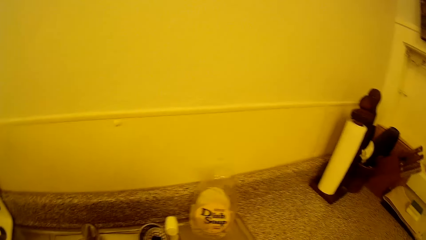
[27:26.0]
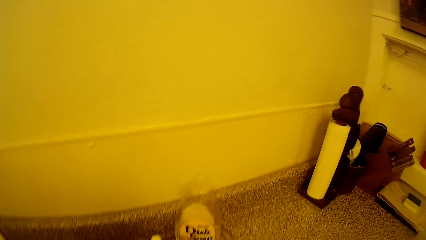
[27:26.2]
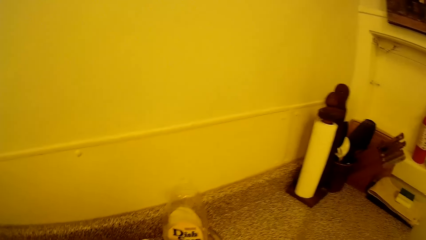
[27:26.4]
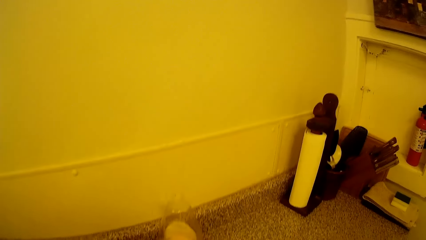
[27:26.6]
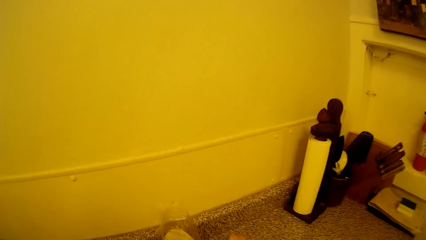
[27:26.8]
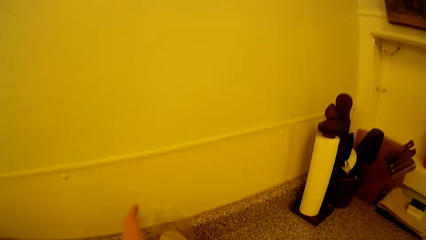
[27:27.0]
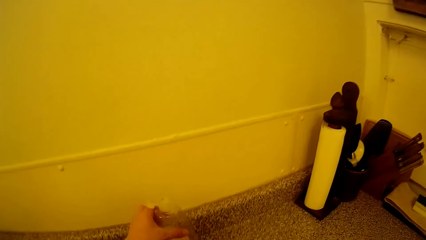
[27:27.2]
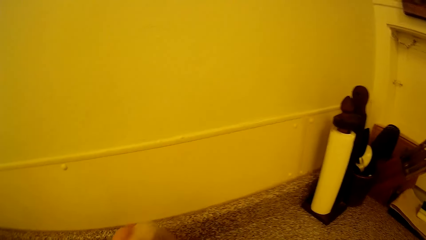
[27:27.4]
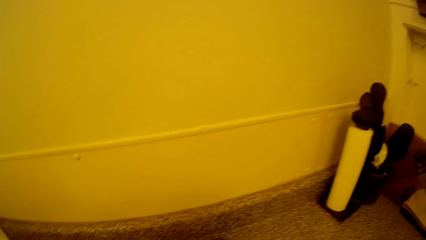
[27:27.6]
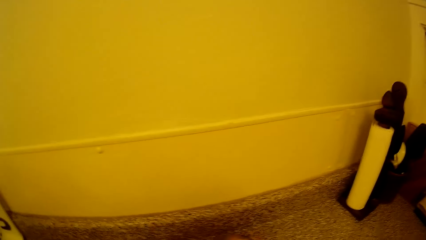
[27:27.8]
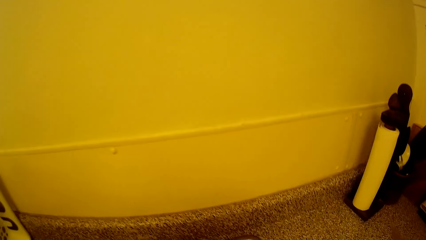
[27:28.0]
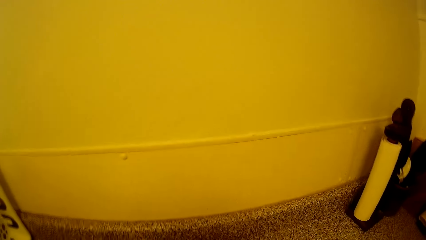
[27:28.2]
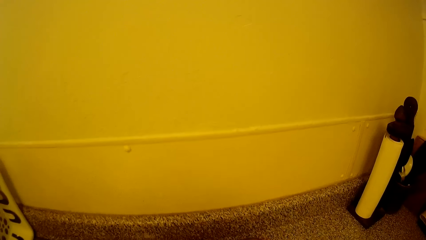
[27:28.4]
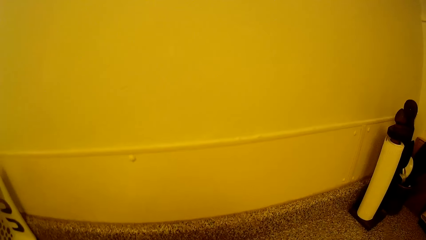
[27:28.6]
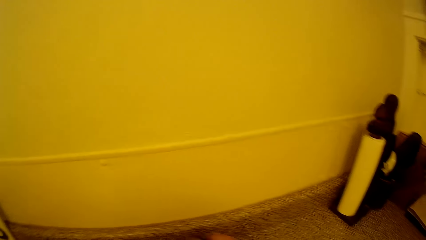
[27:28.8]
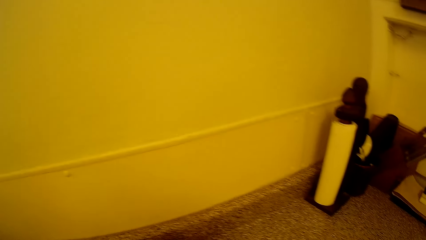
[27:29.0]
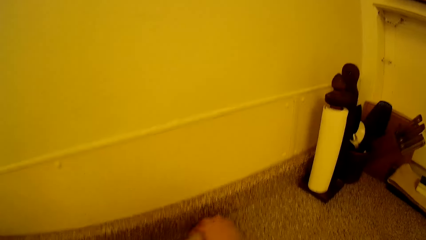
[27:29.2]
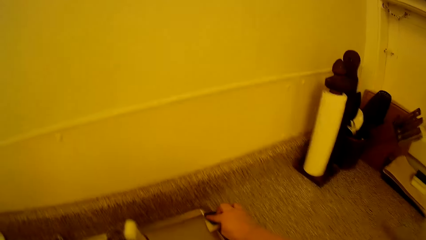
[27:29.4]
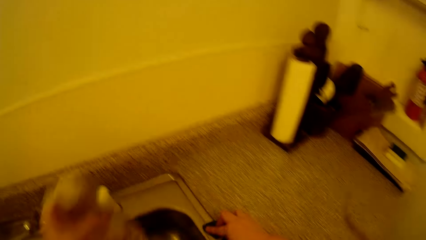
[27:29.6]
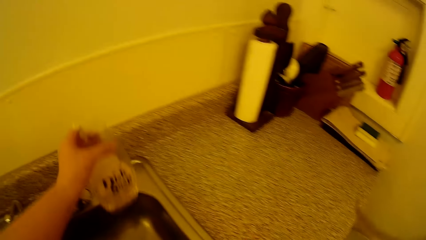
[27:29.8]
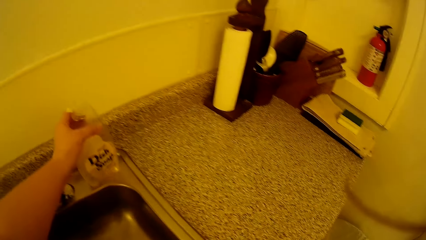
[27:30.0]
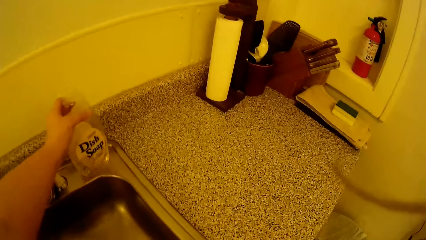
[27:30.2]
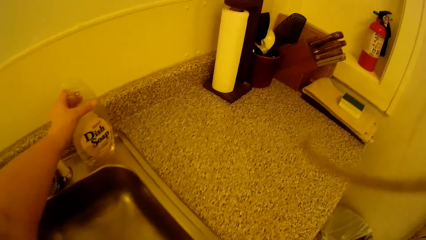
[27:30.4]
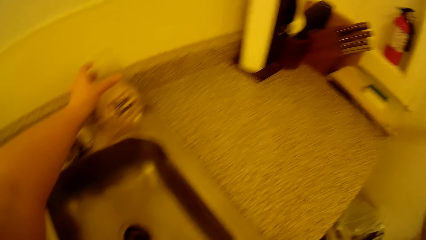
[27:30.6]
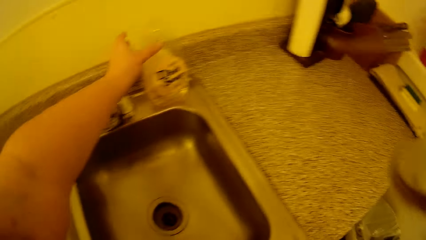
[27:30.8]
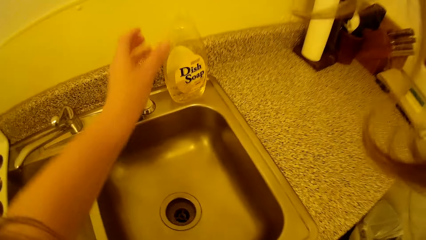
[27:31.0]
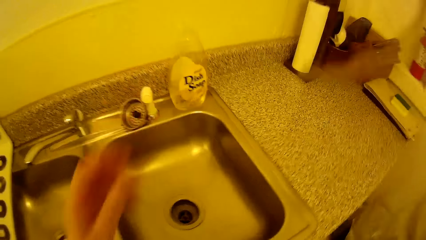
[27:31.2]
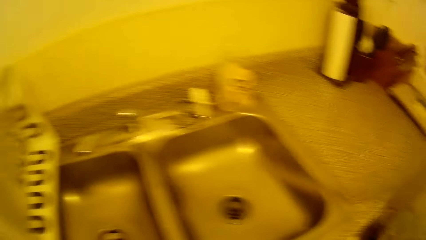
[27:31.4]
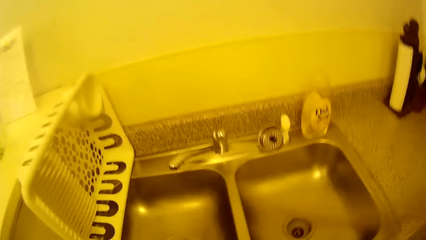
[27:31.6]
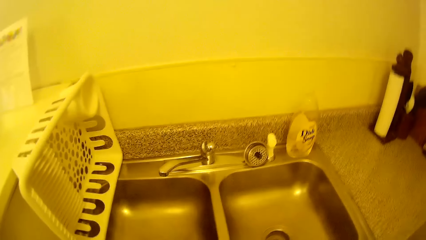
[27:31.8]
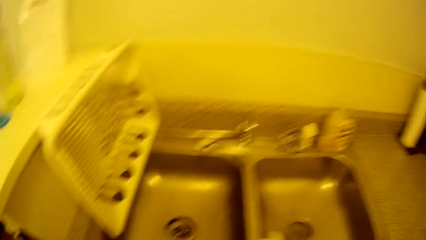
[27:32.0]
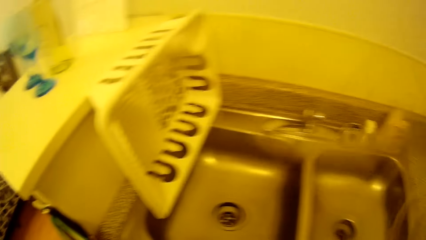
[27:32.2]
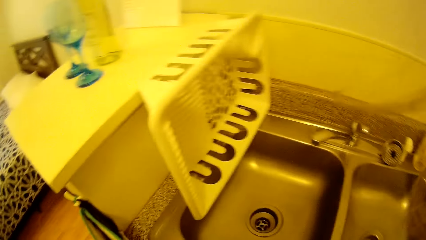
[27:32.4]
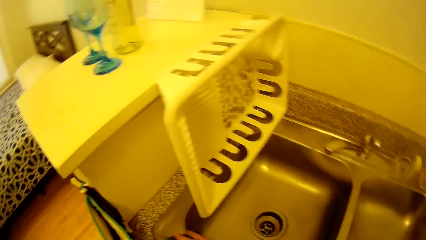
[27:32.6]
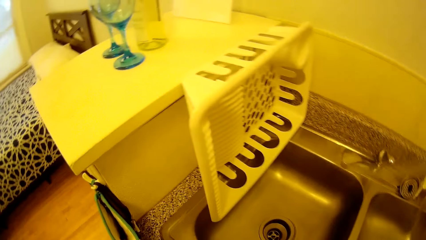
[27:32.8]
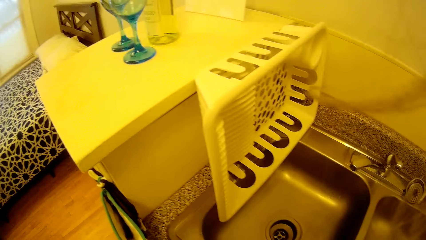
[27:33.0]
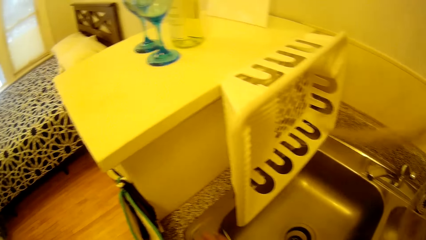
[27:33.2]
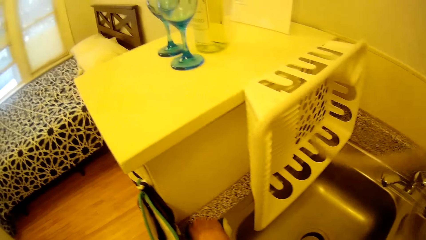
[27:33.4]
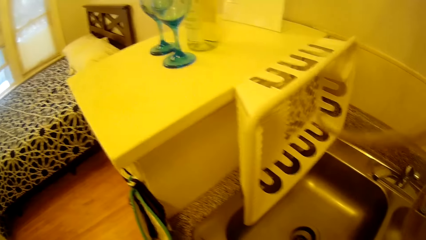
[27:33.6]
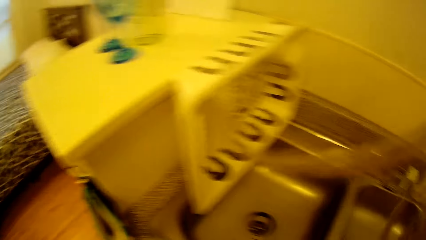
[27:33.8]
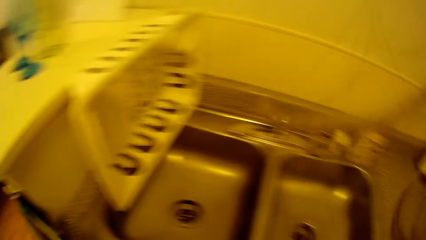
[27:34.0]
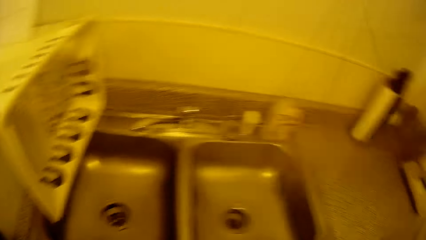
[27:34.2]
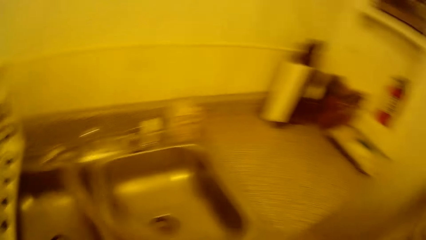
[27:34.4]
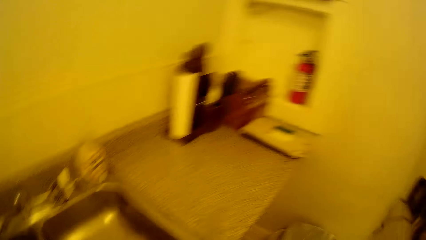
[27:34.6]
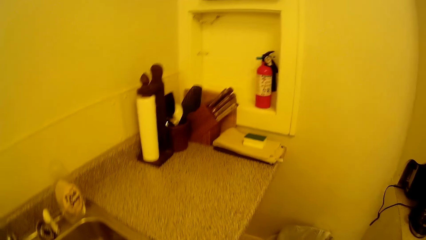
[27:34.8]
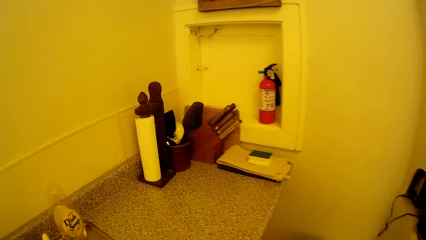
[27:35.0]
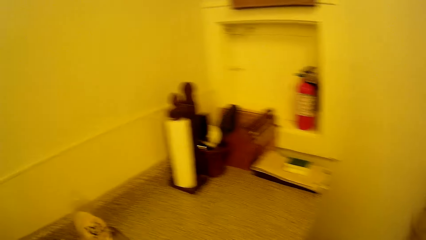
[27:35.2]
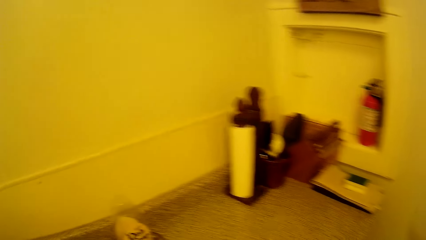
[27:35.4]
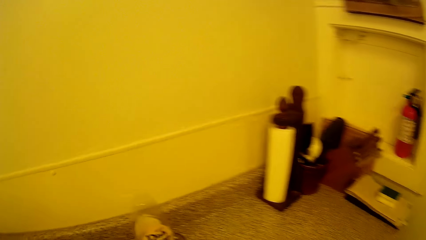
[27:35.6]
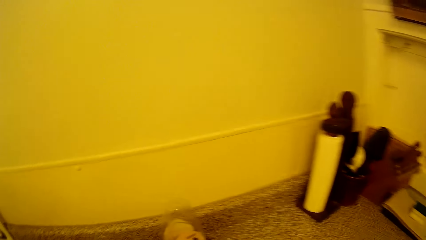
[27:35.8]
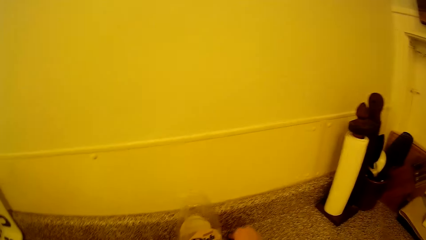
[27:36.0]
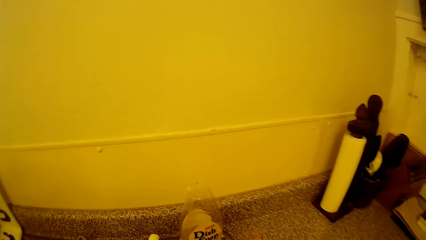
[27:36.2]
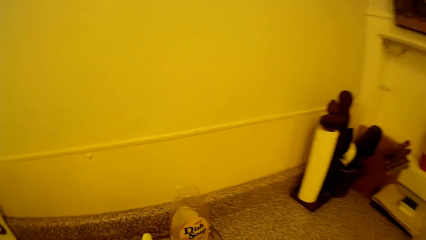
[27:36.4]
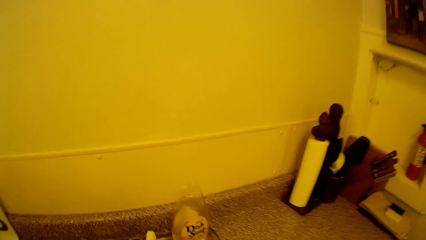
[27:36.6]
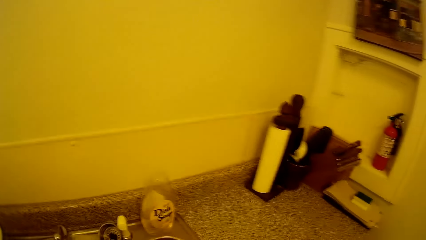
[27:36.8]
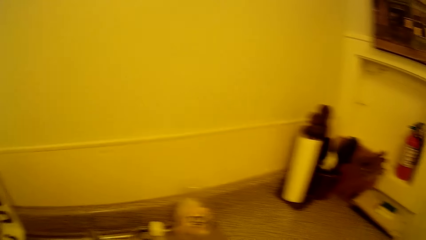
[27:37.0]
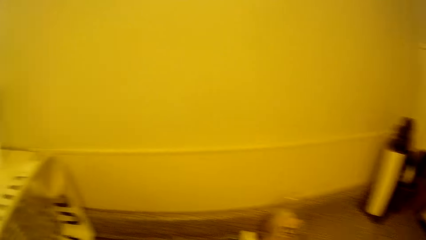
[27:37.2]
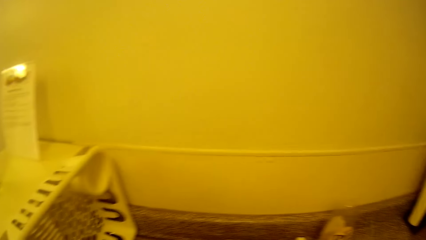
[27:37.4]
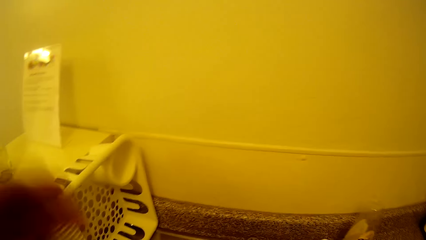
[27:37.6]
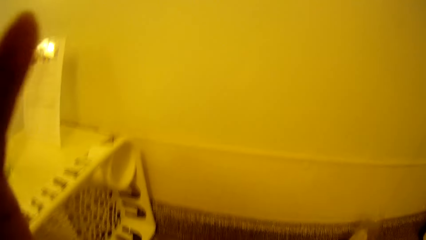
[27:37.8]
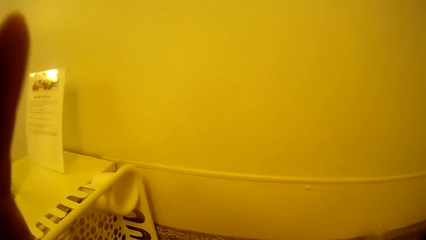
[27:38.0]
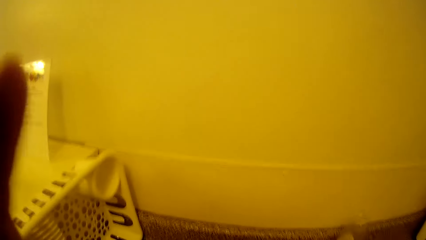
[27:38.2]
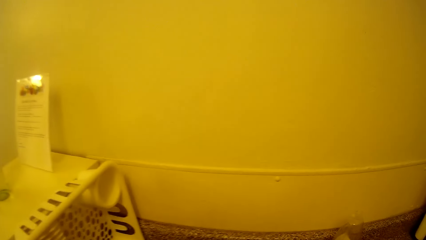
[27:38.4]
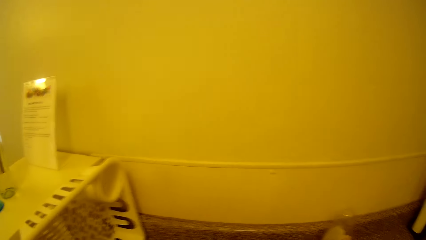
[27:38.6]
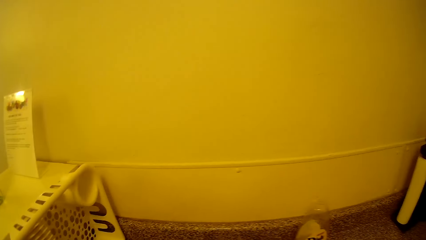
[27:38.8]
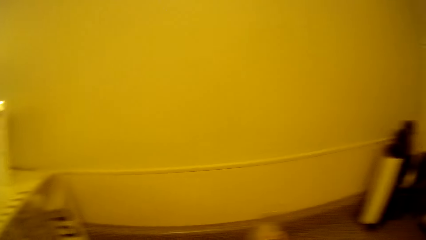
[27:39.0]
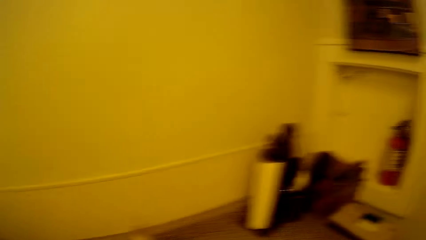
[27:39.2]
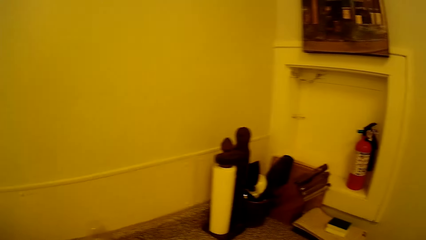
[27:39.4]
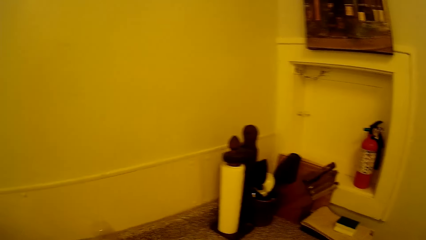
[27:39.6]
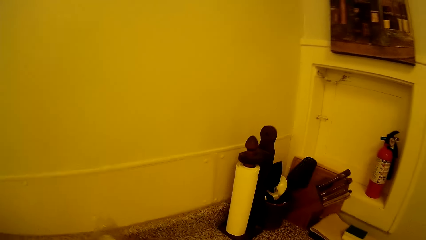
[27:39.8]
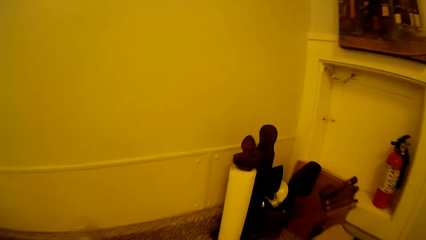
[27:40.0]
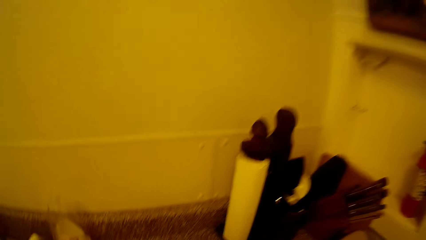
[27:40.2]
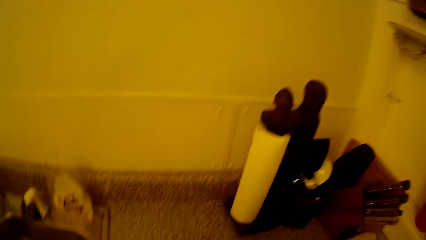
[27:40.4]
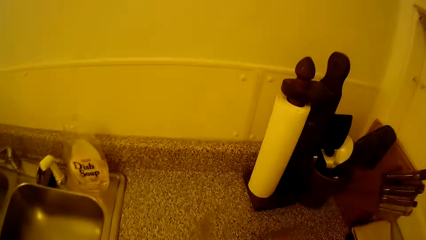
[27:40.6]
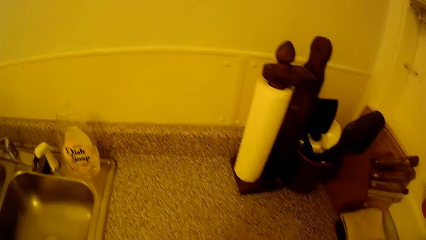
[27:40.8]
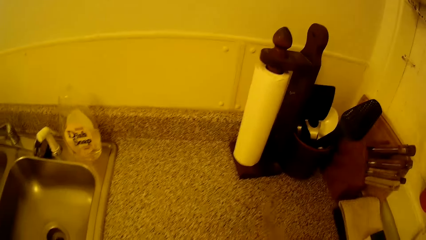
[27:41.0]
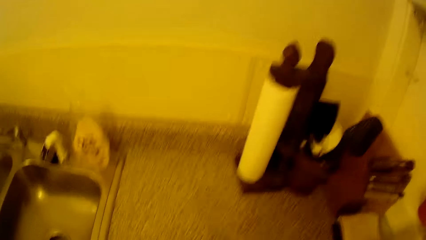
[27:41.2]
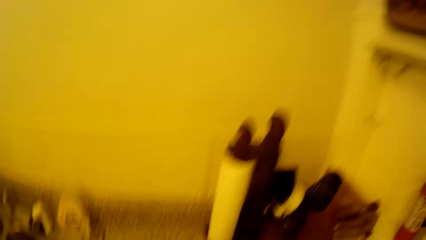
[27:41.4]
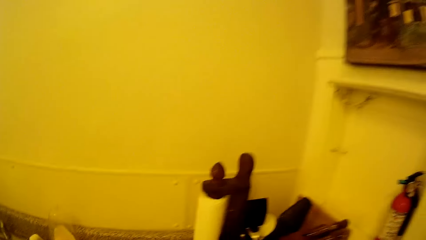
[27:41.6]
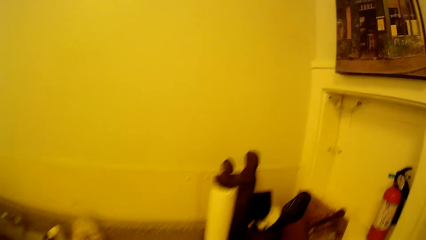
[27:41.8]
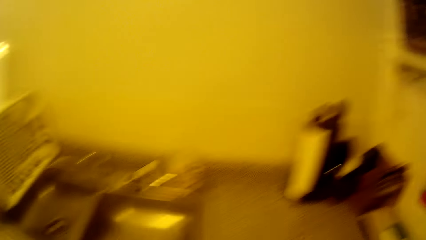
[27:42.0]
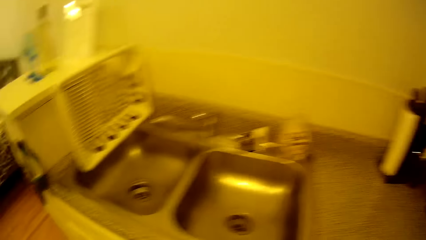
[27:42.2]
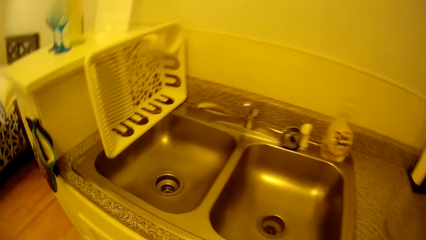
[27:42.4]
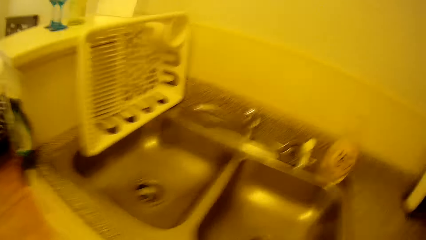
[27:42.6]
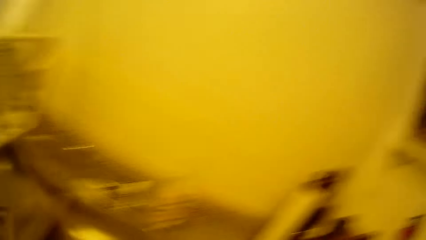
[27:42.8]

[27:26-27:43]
The camera wearer picks up a soap bottle on the sink counter. They wipe the sink counter. They put the soap bottle on the sink counter. They look around in the house. They touch the face. They look around in the house.
